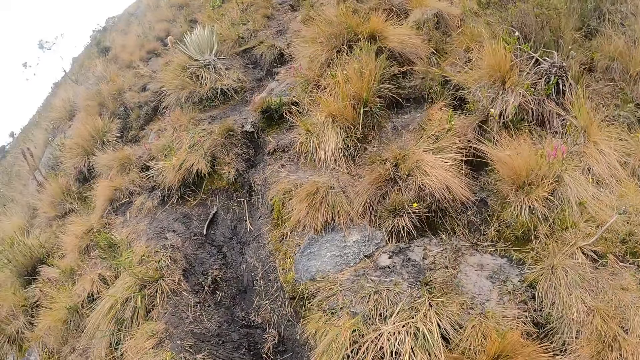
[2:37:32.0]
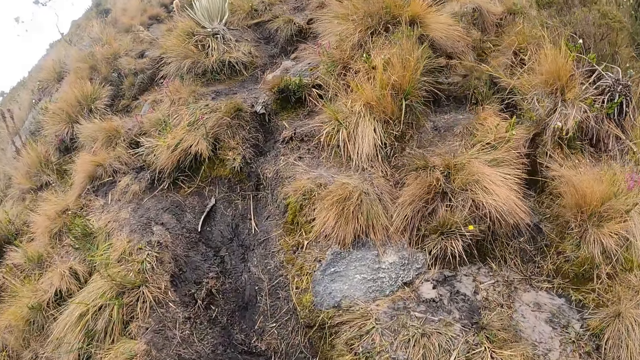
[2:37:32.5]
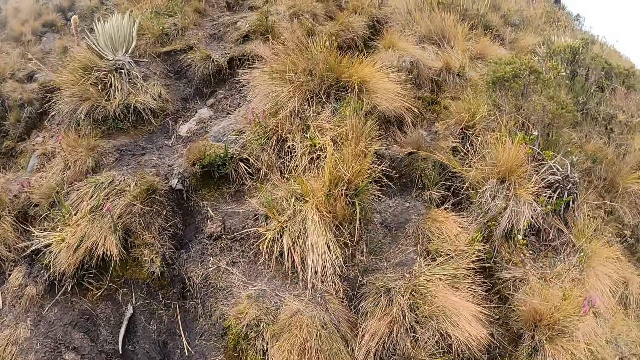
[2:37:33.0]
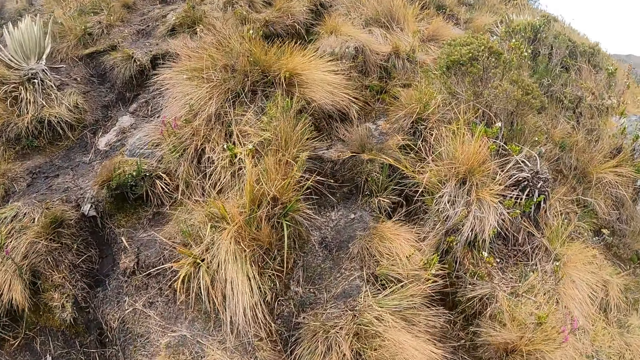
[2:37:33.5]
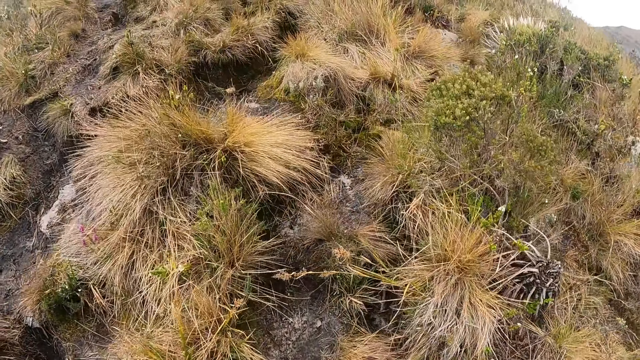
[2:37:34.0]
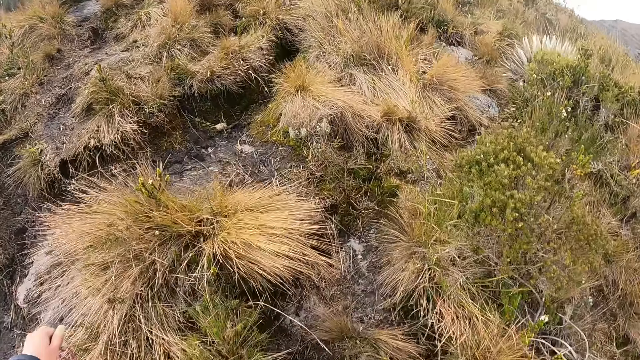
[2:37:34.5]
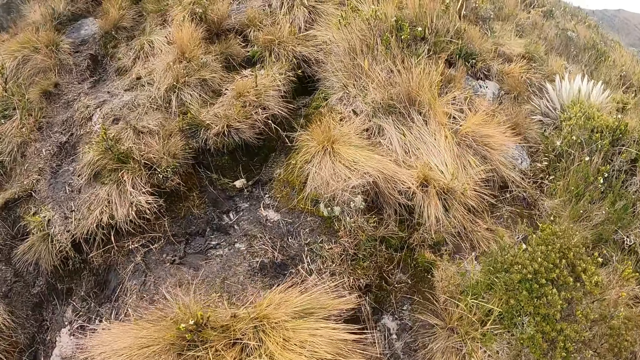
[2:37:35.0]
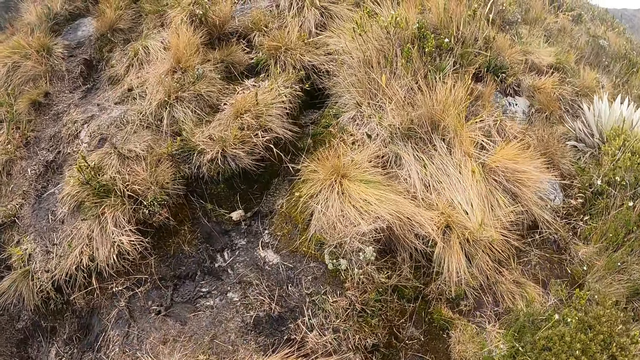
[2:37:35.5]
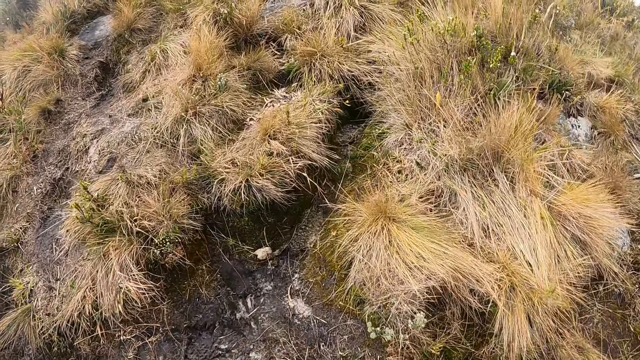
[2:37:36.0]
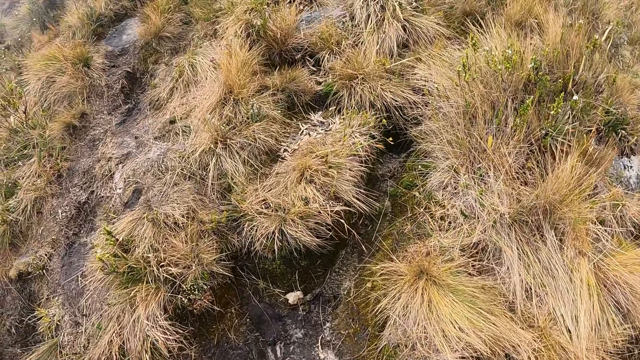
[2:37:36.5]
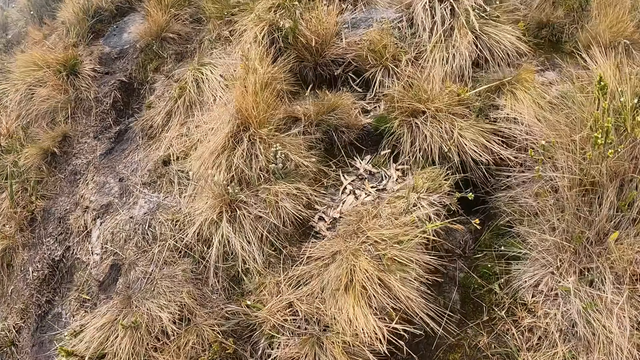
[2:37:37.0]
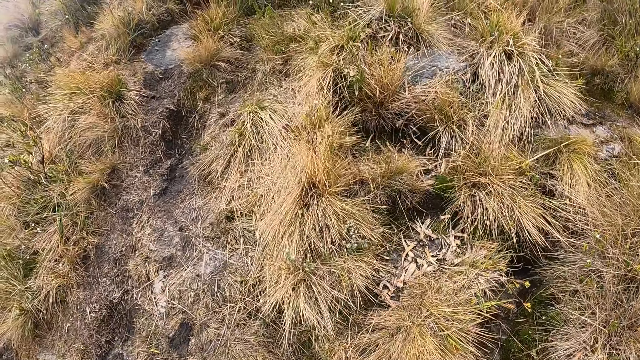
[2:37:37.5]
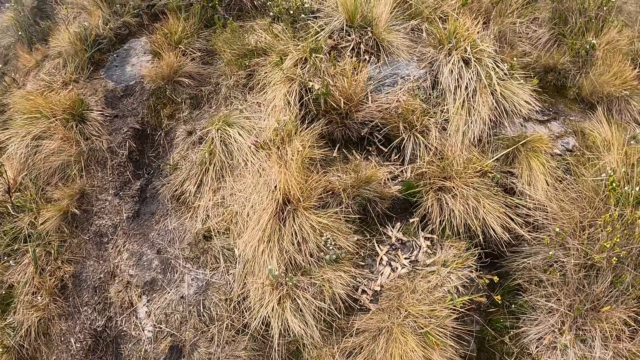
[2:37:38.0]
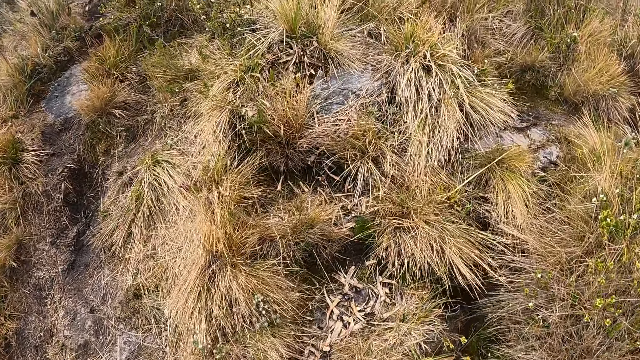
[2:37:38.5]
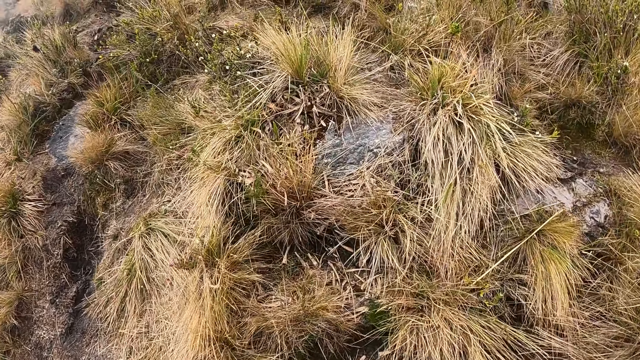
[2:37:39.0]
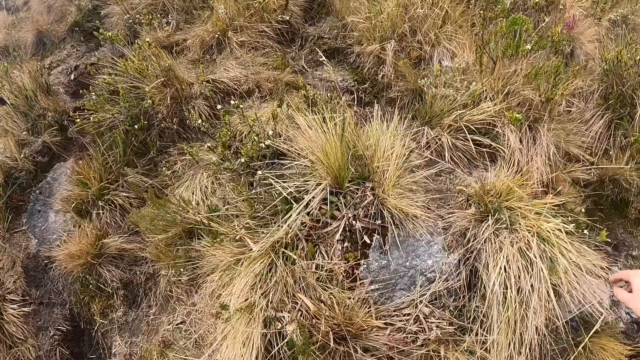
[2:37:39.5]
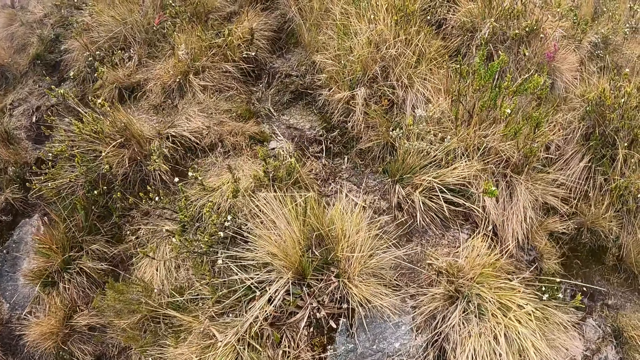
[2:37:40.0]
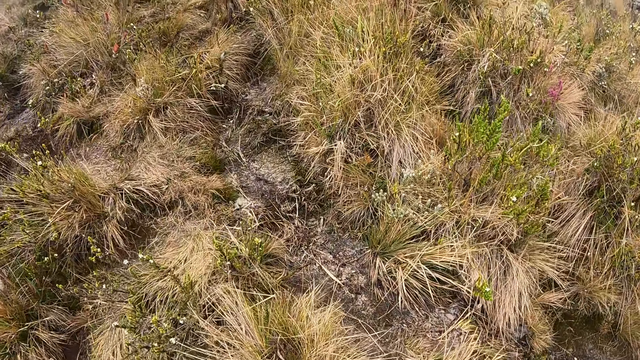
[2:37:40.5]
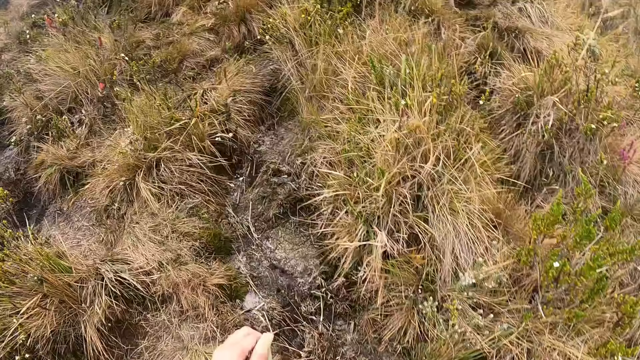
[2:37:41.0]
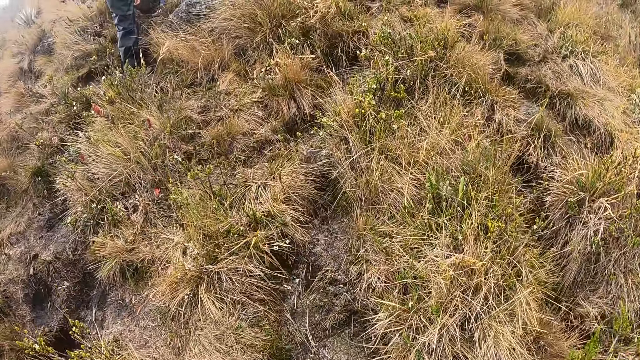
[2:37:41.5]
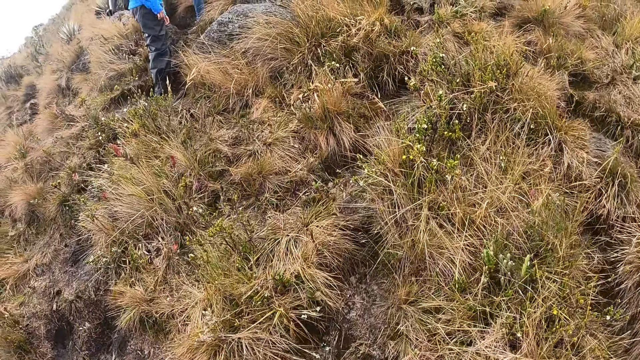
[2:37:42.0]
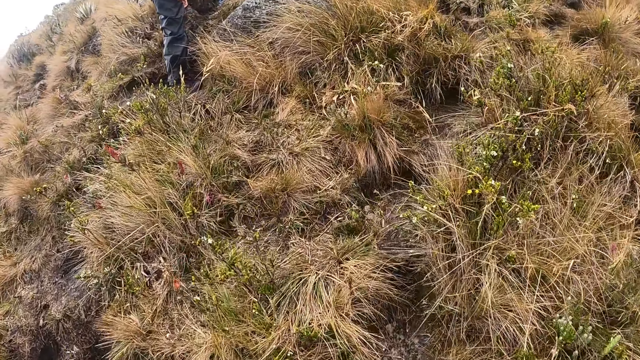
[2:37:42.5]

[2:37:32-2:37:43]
The camera wearer walks in the open area.

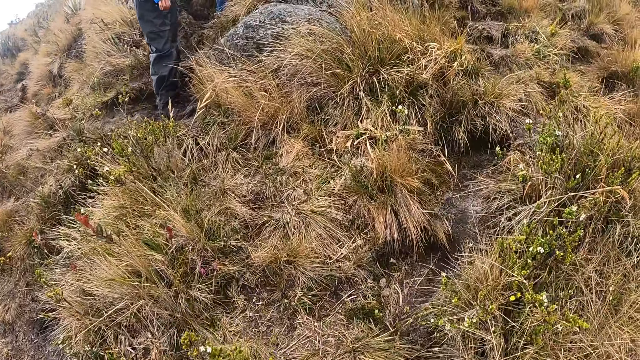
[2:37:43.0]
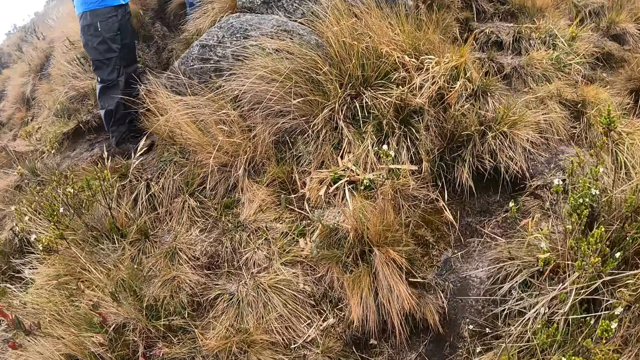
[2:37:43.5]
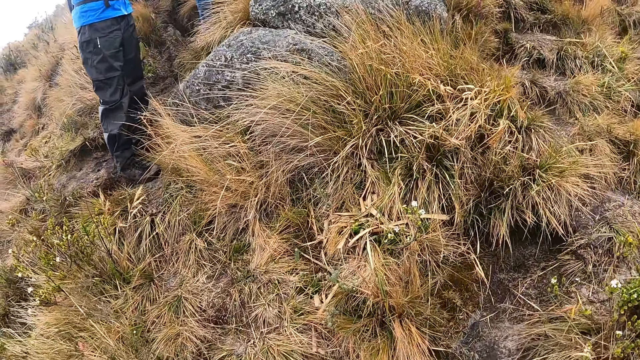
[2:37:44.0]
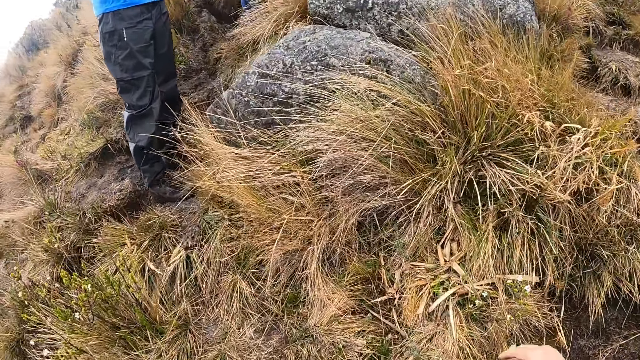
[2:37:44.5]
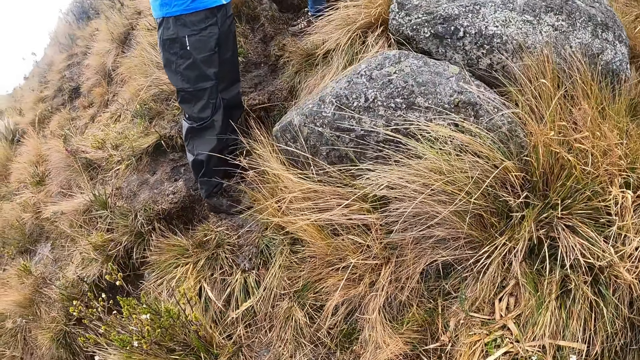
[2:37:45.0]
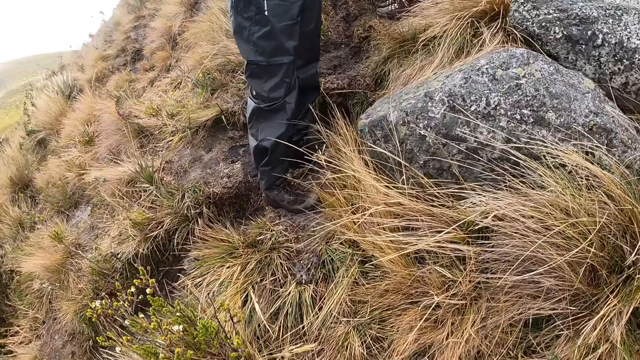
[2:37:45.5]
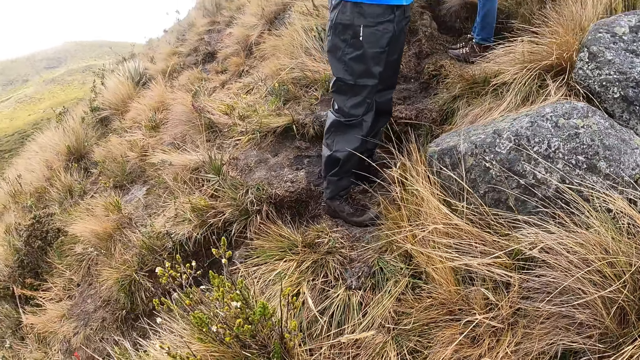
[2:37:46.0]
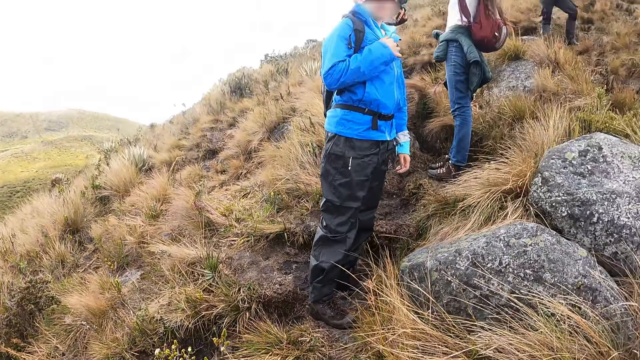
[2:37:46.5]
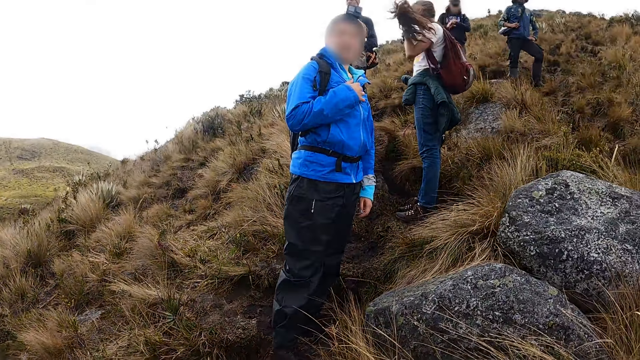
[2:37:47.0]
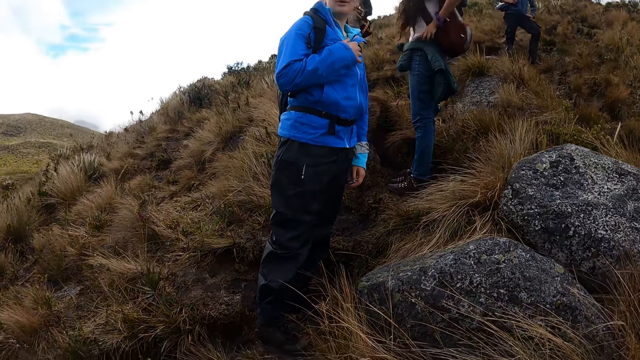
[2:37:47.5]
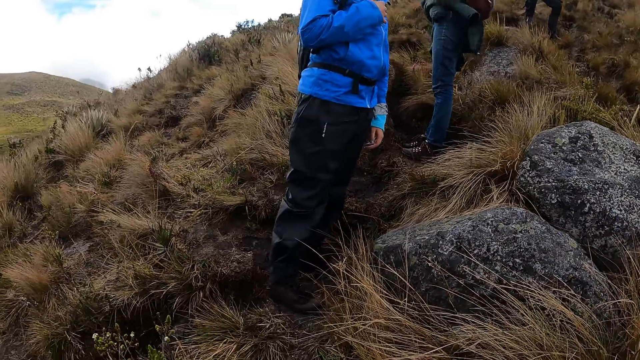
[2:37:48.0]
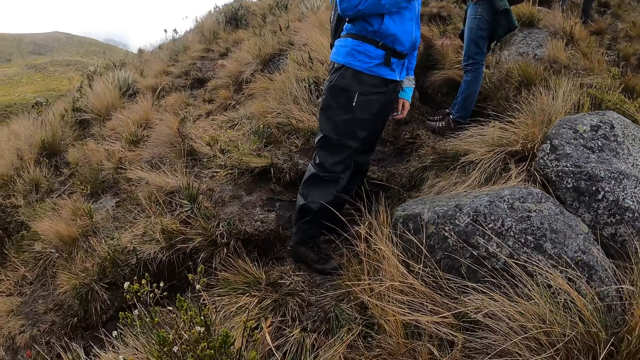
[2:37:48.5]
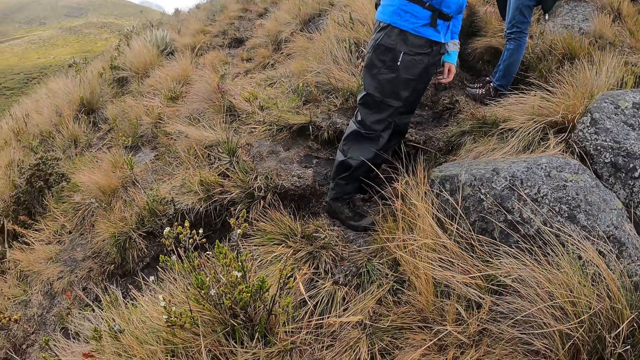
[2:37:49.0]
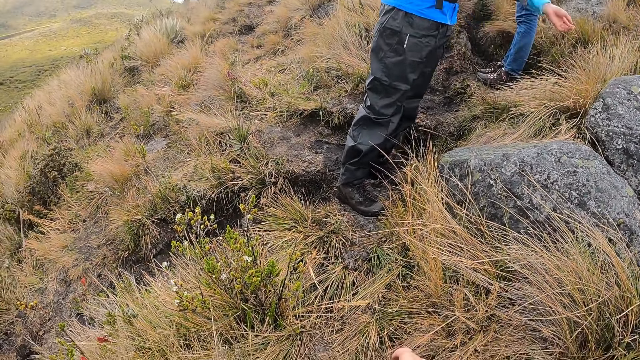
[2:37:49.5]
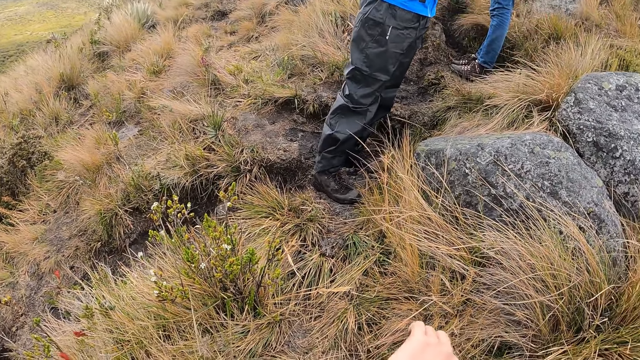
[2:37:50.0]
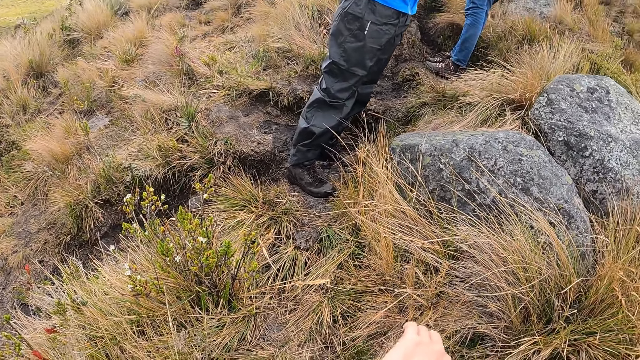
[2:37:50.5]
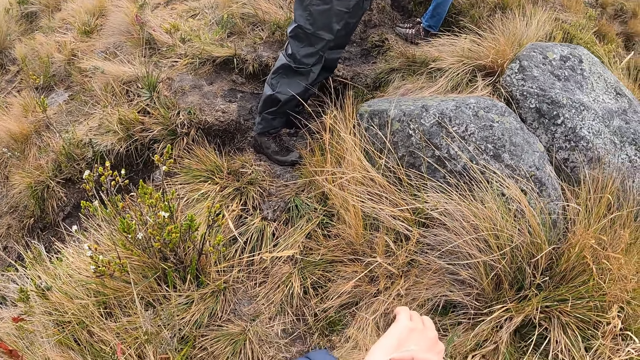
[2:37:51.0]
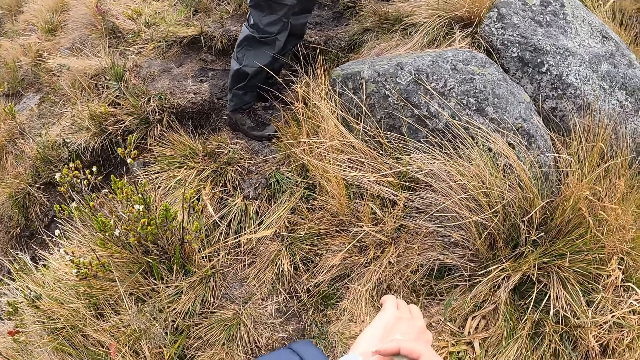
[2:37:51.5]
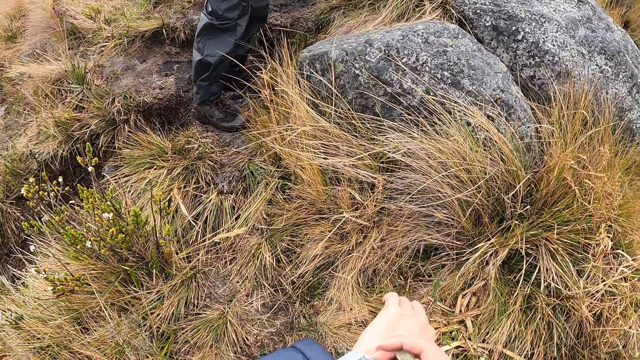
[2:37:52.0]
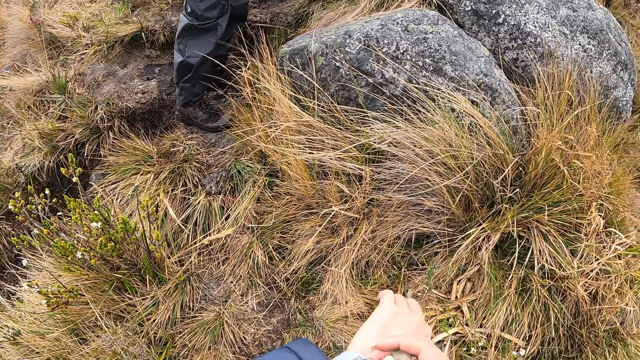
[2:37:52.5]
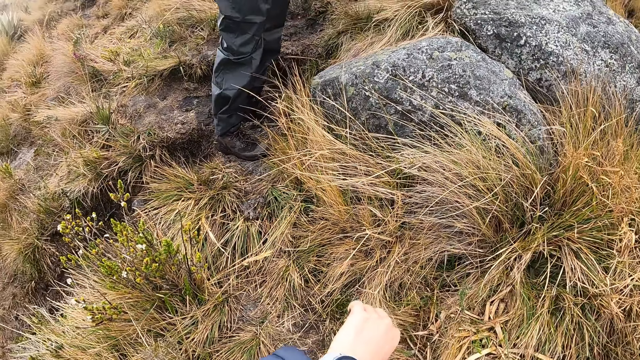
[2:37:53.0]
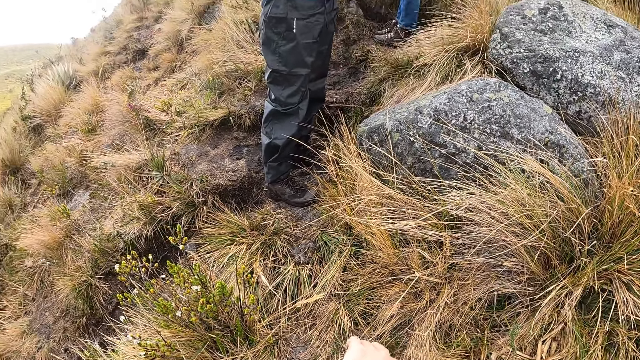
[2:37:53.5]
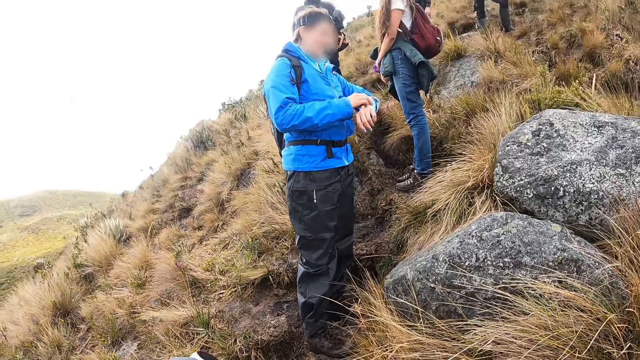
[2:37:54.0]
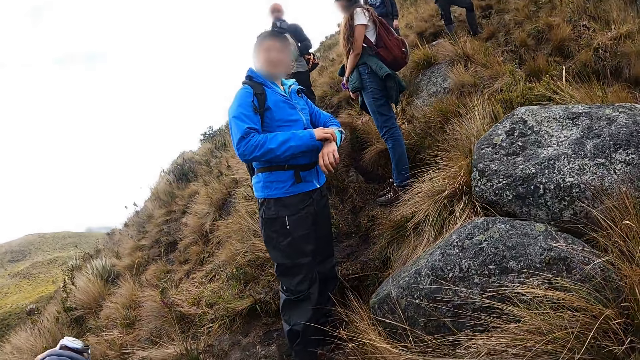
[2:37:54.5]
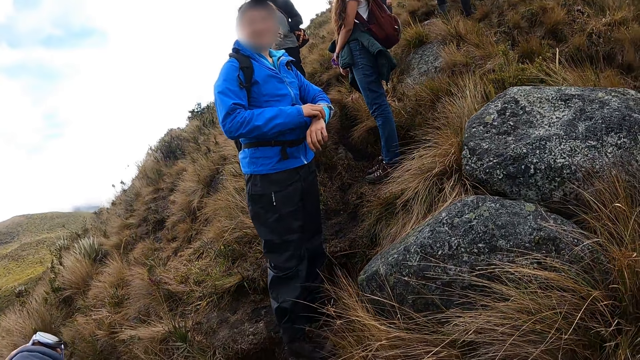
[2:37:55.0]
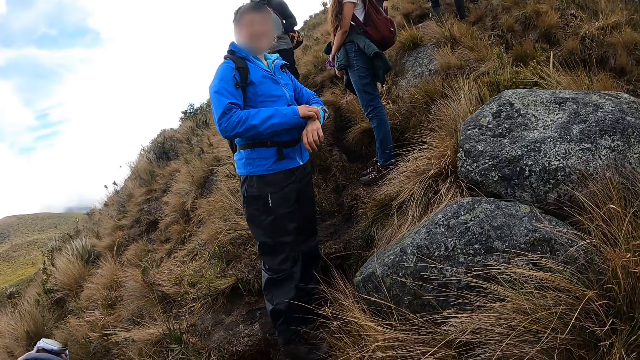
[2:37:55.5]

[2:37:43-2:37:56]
A man stands. A woman adjusts her hair with her left hand. The camera wearer stands on the hill with the group of people. He adjusts a wrist watch on his left hand with his right hand. He walks. Another woman adjusts a wrist watch on her left hand with her right hand. The camera wearer stretches his left hand towards the other woman.
